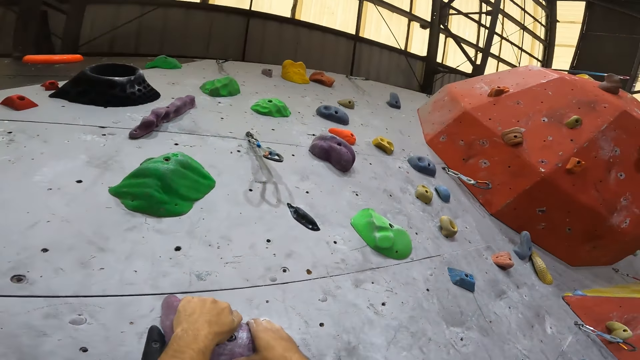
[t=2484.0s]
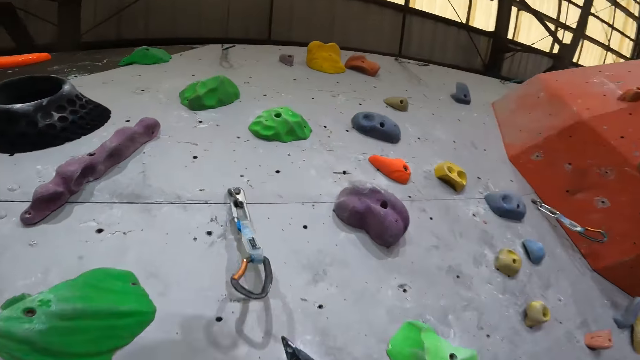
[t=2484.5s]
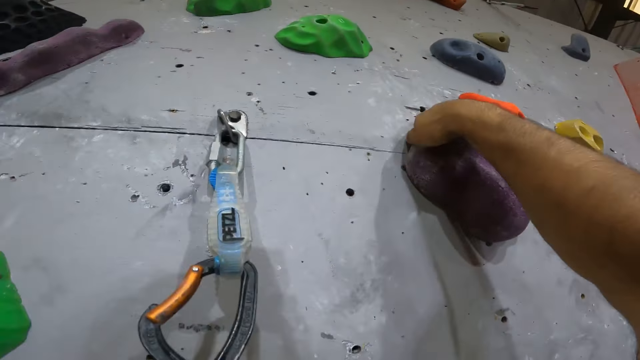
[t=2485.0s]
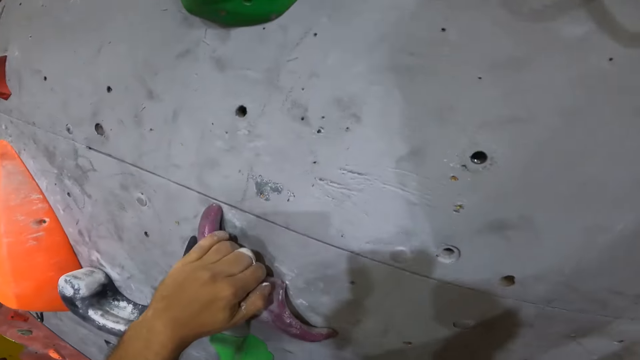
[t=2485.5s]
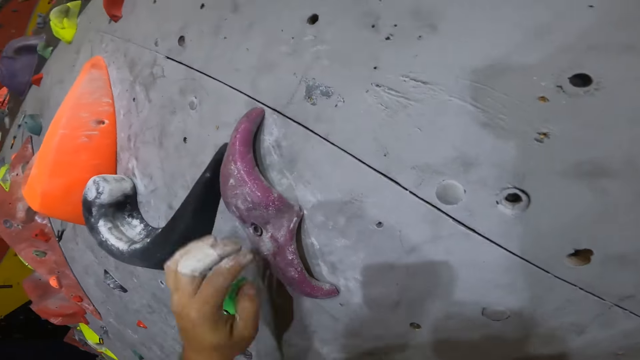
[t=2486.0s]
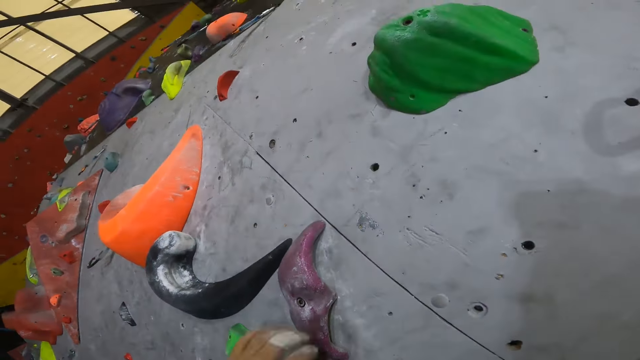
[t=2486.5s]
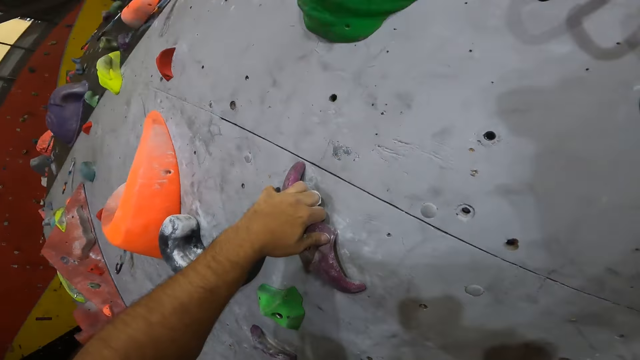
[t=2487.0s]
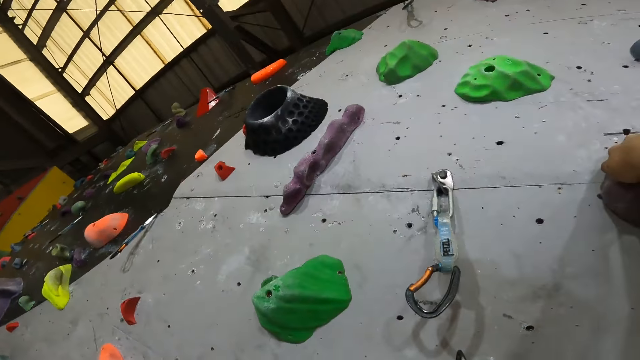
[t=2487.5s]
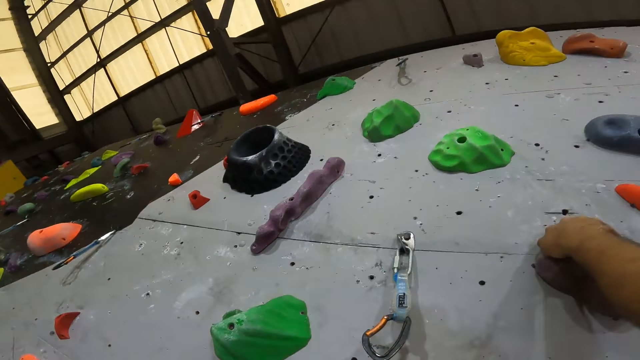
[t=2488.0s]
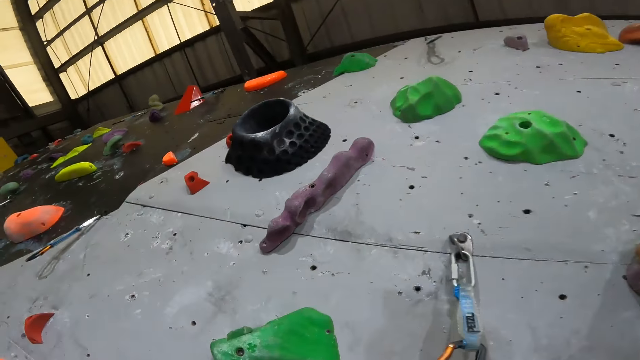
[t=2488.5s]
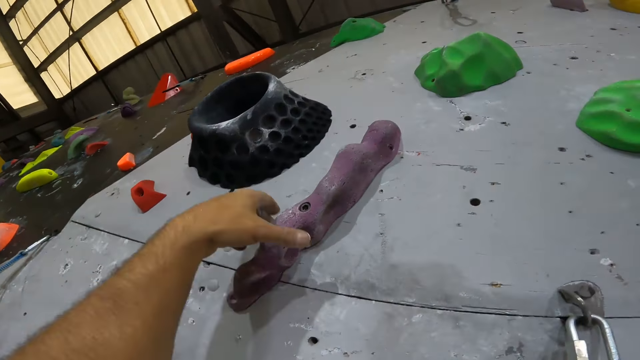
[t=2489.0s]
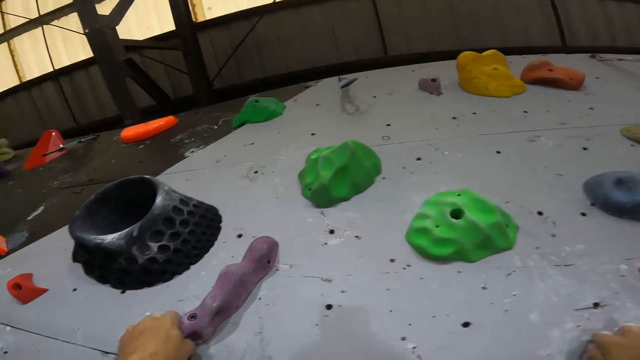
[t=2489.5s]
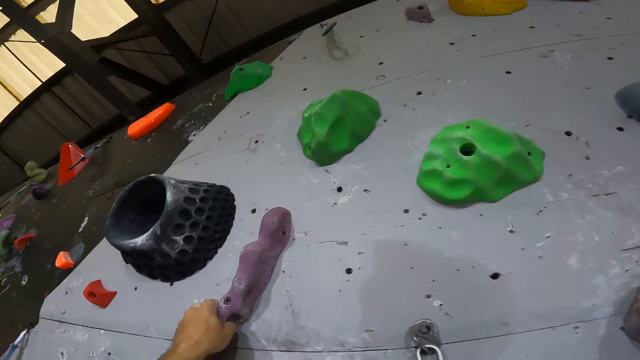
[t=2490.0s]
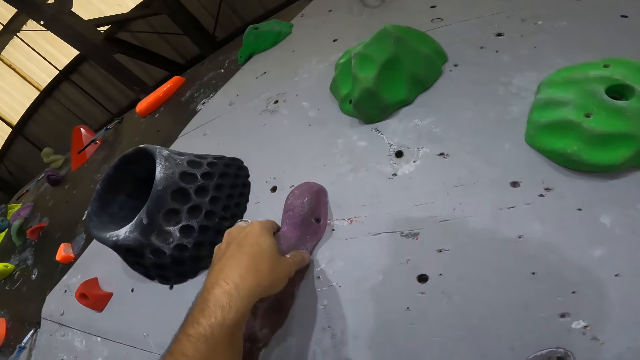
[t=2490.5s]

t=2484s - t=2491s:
The camera wearer climbs the wall.

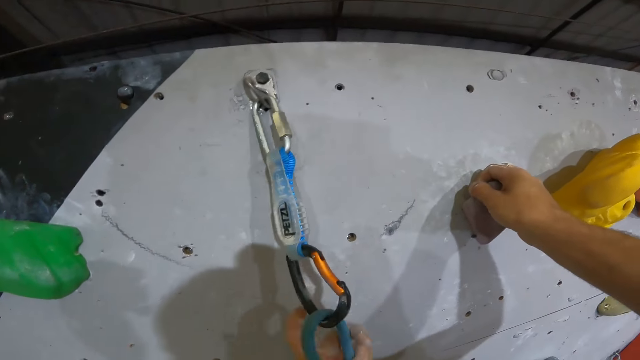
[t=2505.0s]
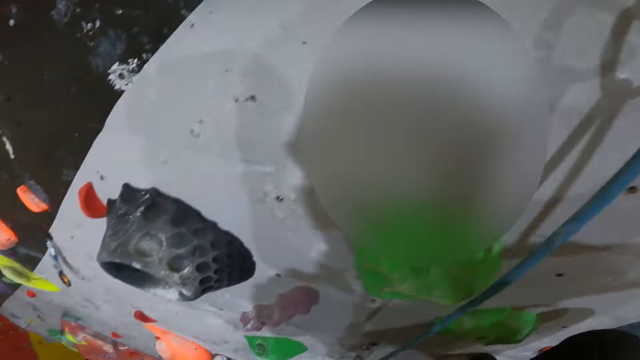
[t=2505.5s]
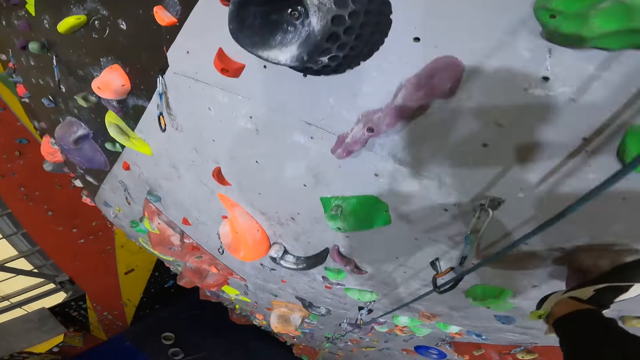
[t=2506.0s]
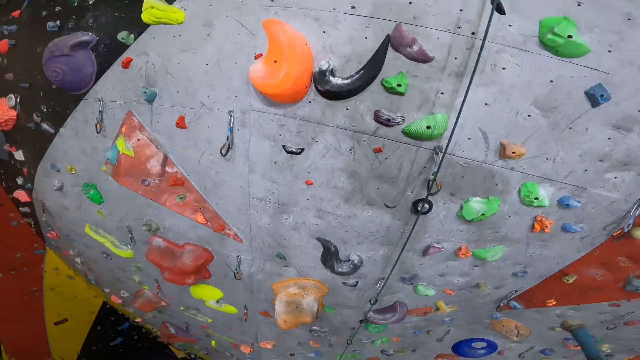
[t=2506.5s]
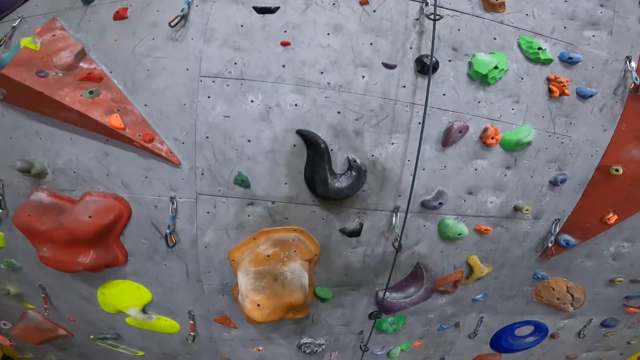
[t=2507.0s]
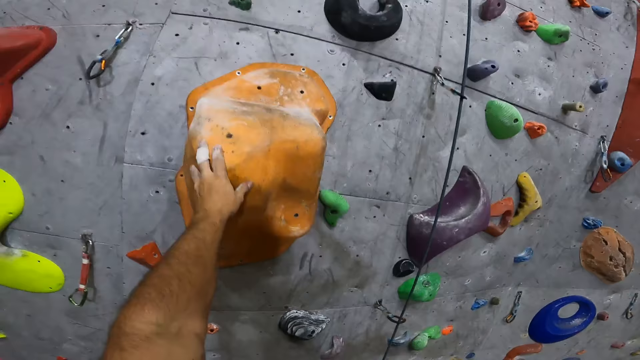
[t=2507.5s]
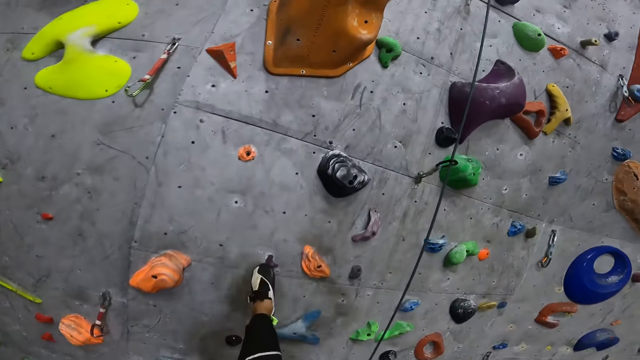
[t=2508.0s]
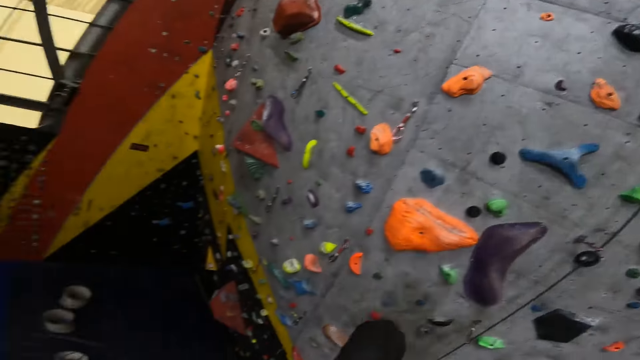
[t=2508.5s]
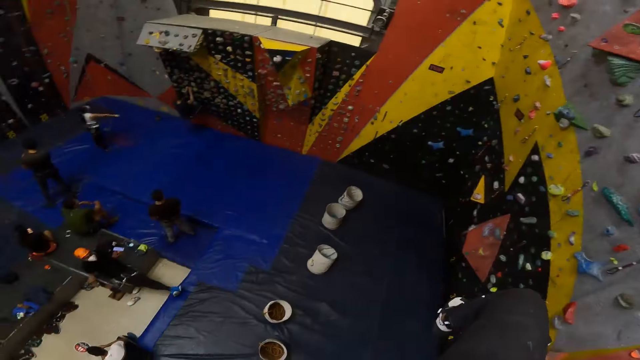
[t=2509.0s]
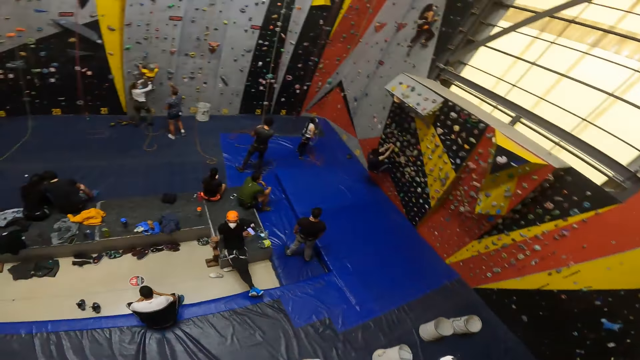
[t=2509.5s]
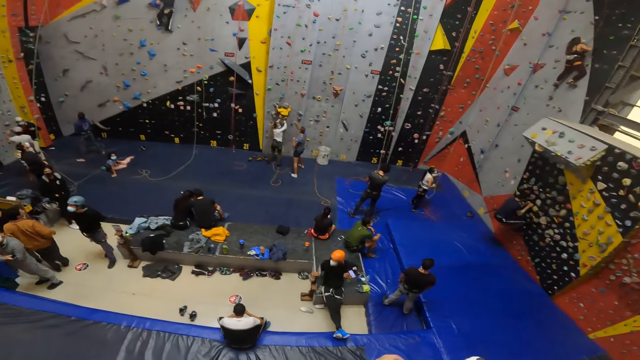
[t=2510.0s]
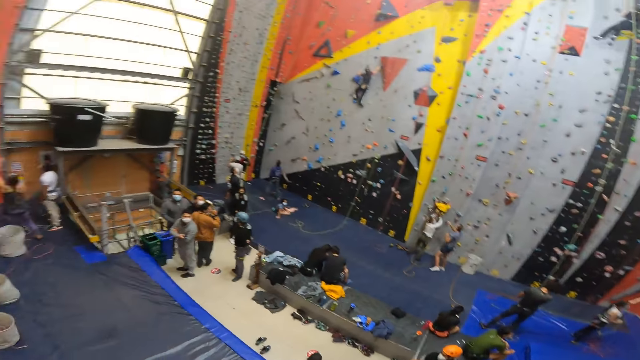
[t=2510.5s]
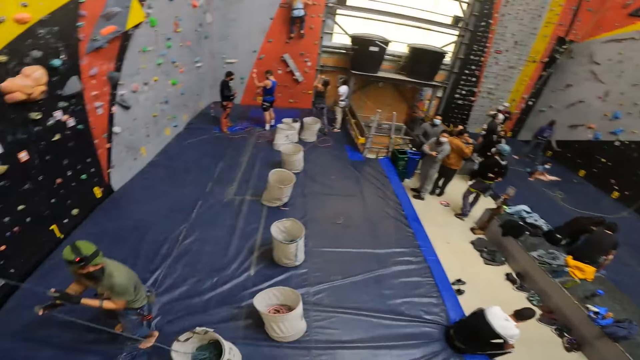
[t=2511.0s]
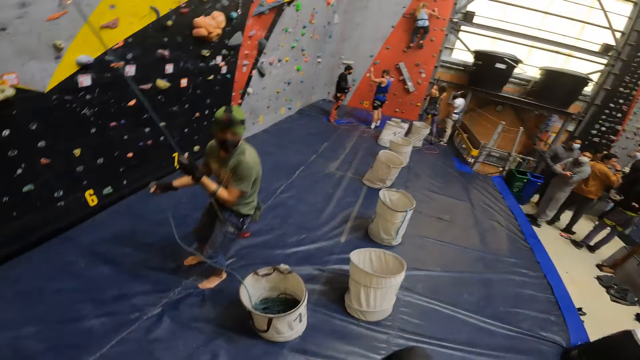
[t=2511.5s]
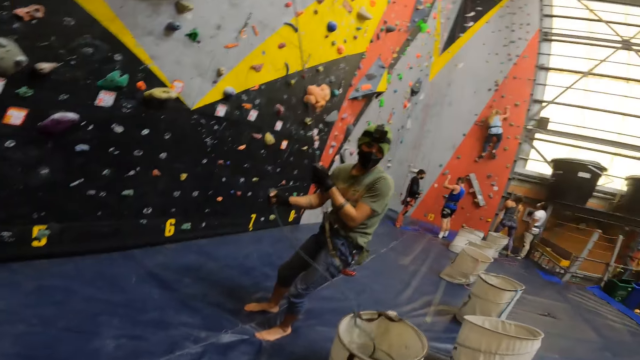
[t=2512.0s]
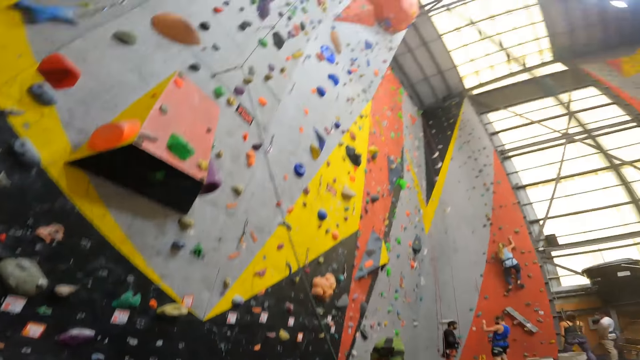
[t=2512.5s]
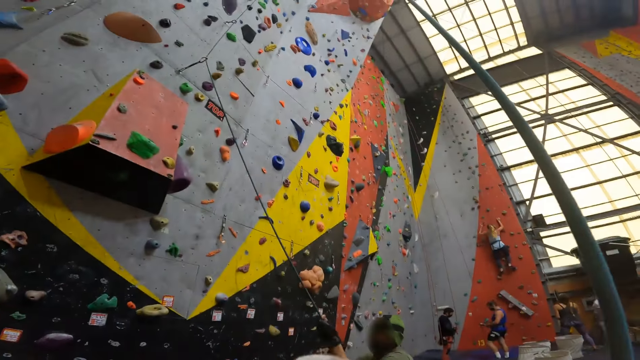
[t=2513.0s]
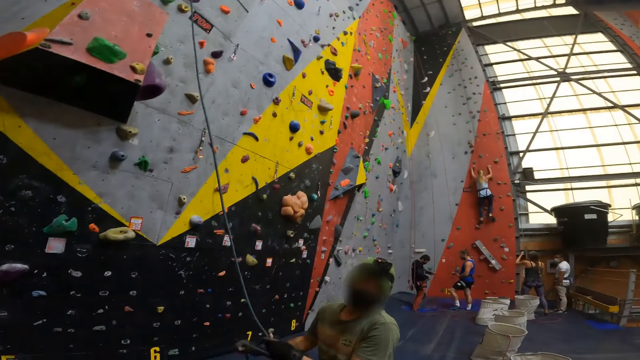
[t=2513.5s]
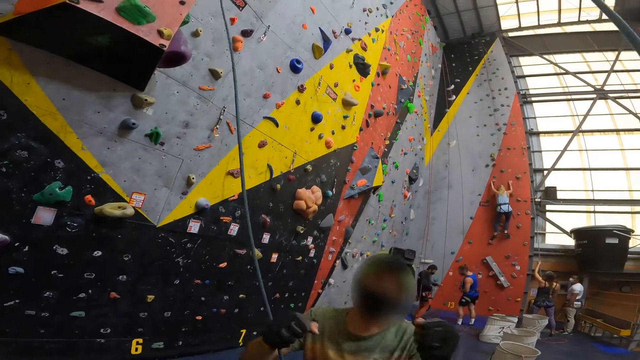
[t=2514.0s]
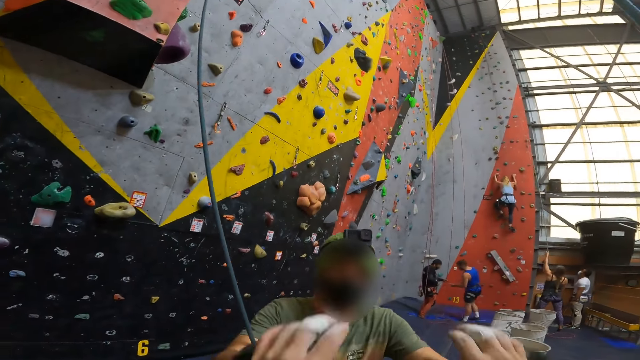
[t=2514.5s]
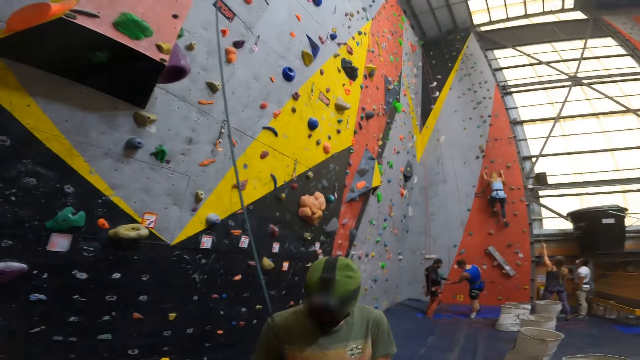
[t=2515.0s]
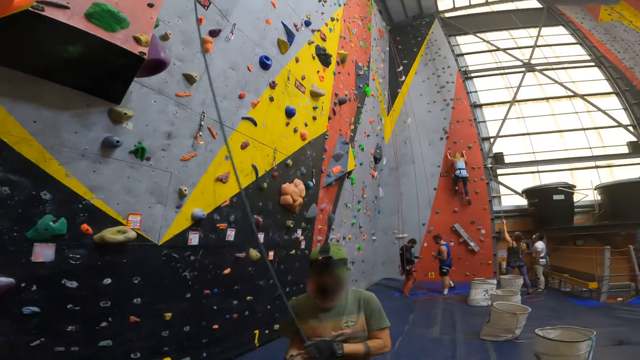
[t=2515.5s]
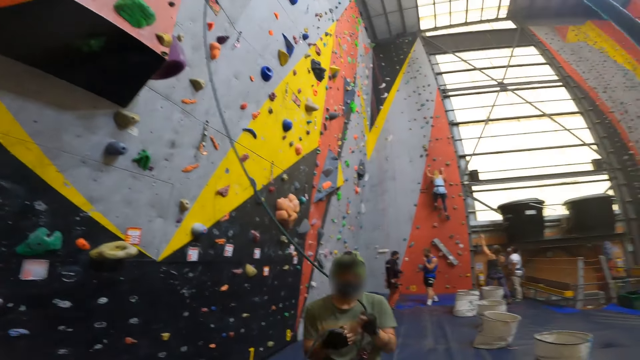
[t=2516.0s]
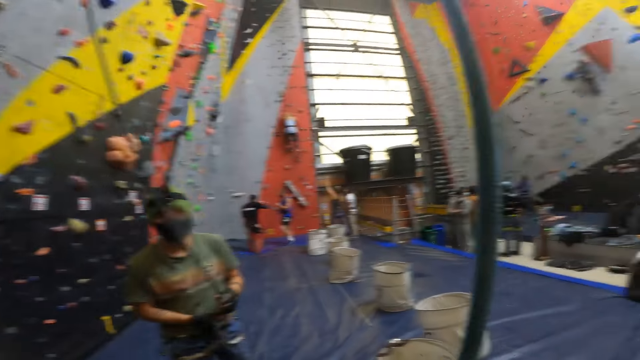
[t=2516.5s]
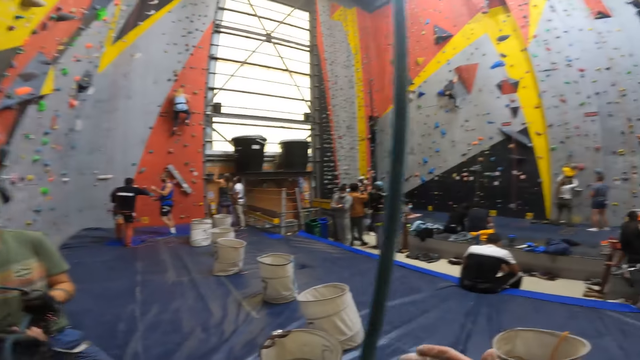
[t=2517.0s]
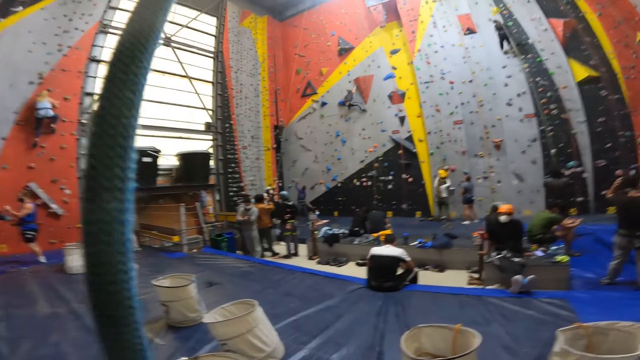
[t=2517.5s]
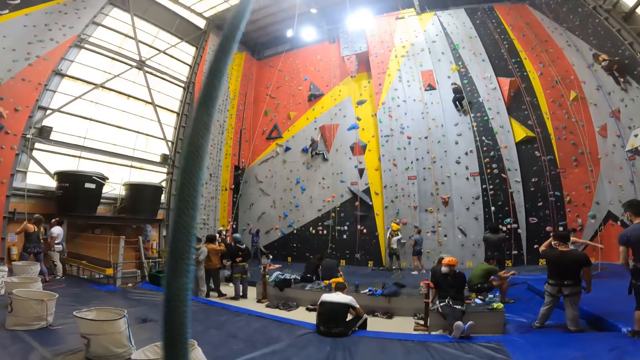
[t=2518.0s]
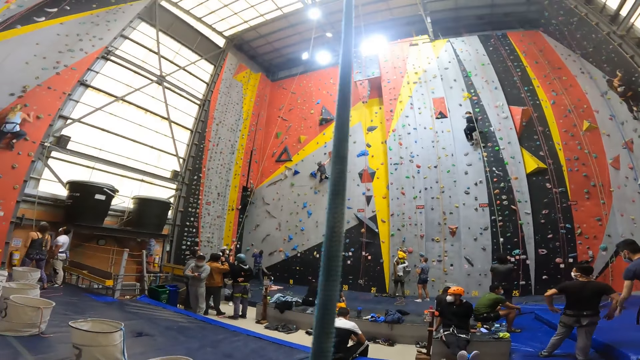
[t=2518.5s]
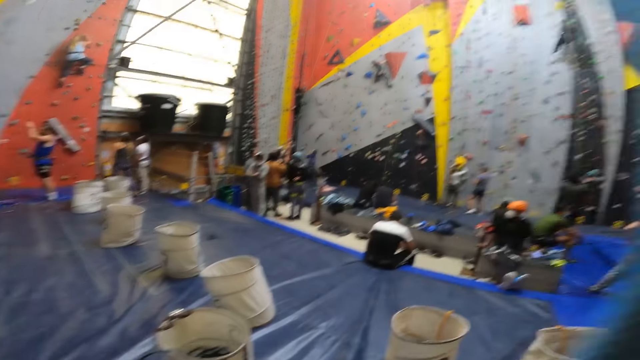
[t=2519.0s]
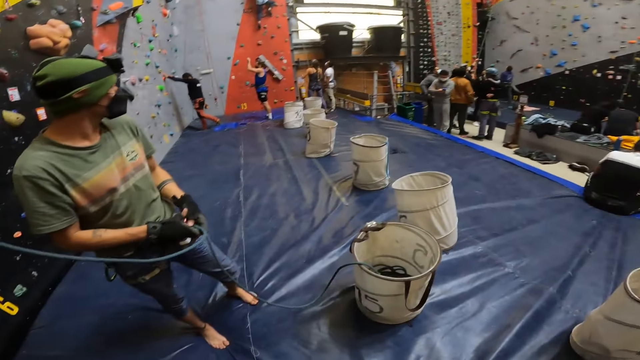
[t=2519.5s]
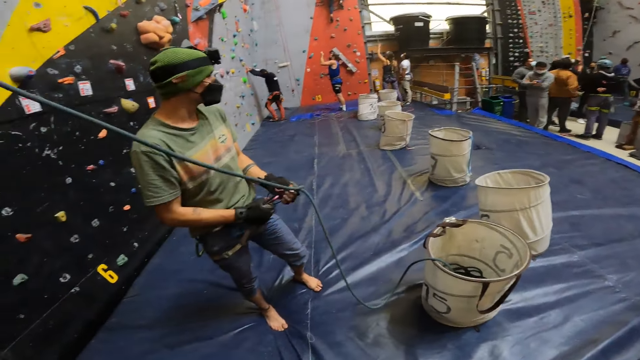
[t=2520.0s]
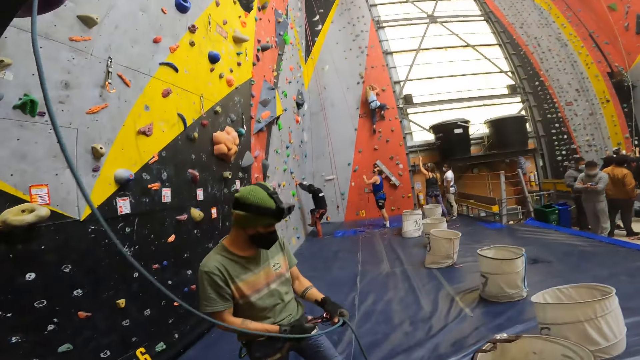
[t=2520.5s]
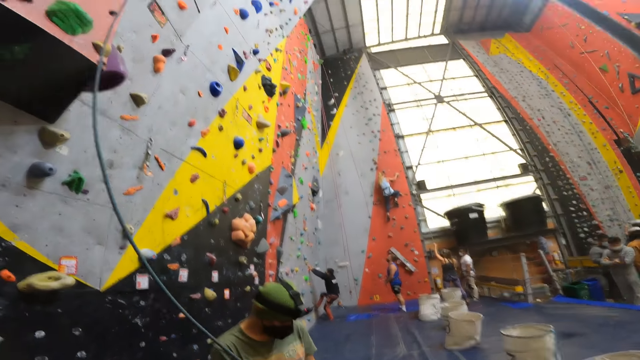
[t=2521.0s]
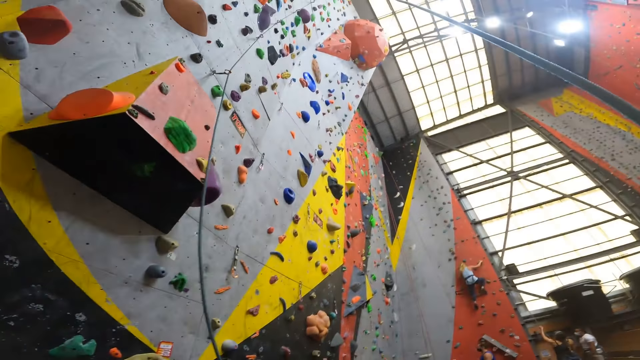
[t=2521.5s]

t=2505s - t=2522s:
The camera wearer moves down from the wall. They jump down. They interact with a man. They look around. The man holds the hook. The camera wearer looks around.
